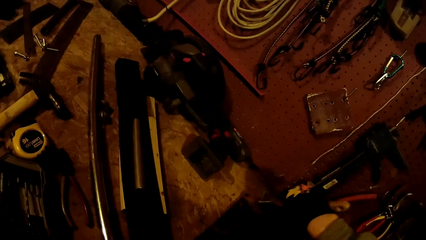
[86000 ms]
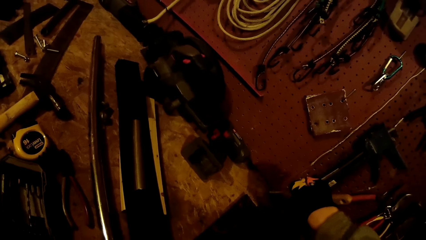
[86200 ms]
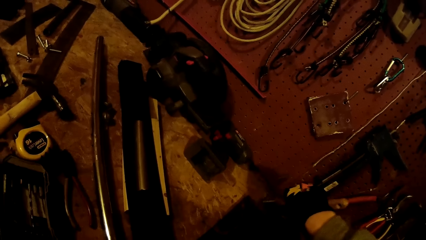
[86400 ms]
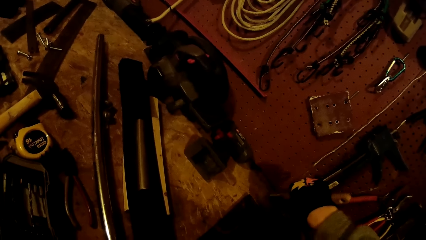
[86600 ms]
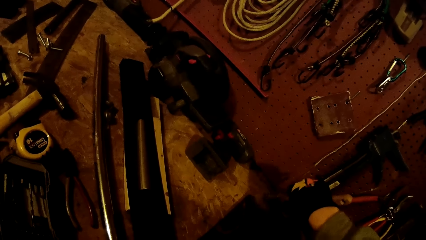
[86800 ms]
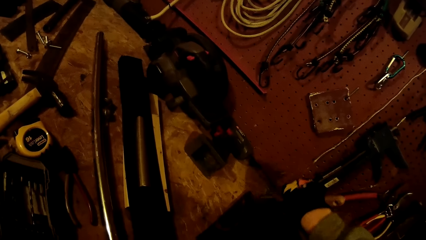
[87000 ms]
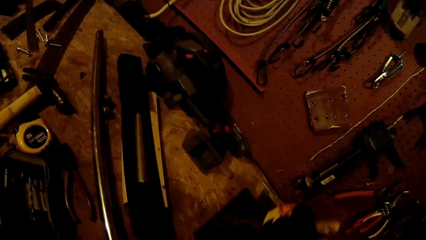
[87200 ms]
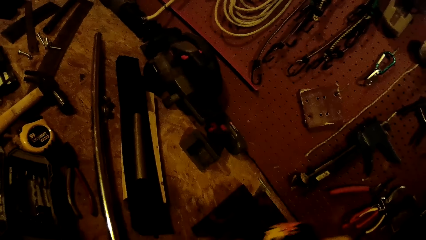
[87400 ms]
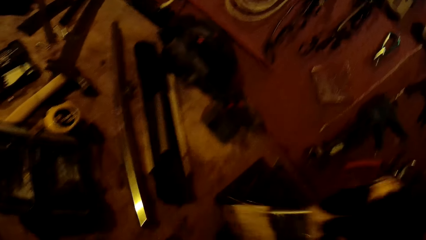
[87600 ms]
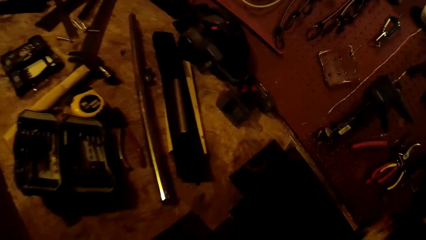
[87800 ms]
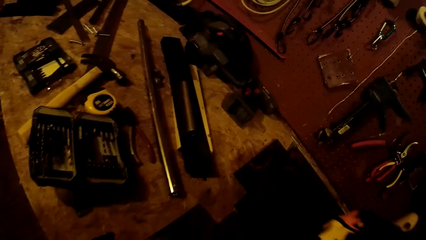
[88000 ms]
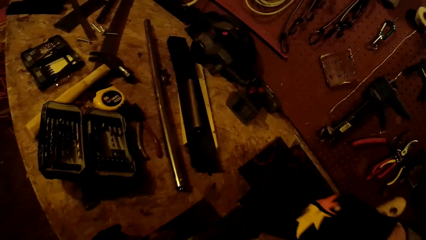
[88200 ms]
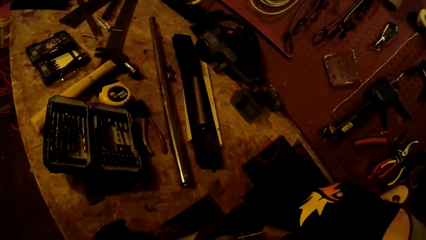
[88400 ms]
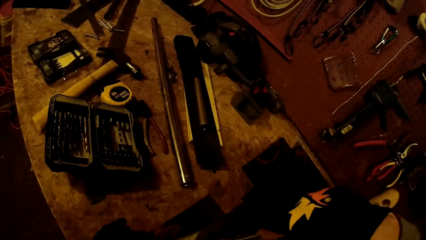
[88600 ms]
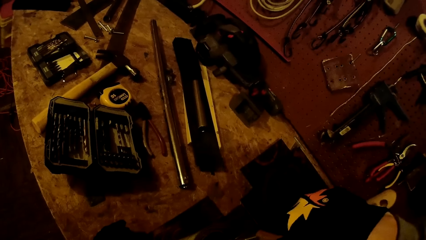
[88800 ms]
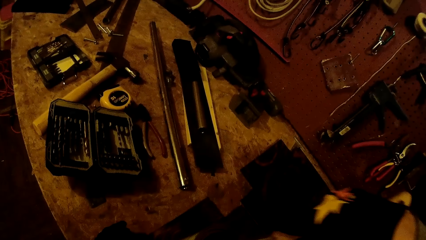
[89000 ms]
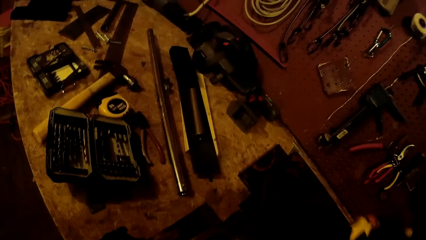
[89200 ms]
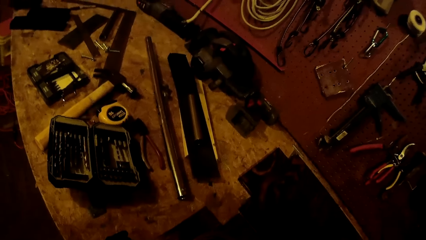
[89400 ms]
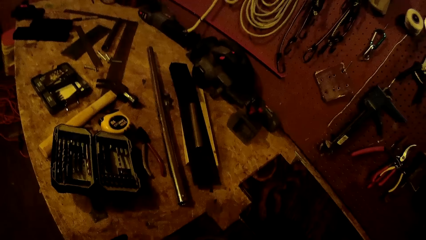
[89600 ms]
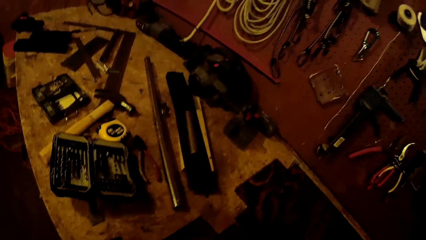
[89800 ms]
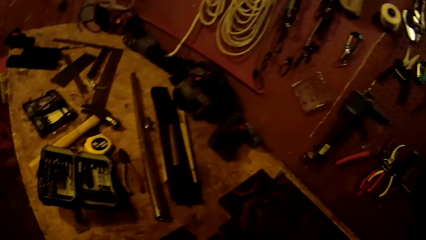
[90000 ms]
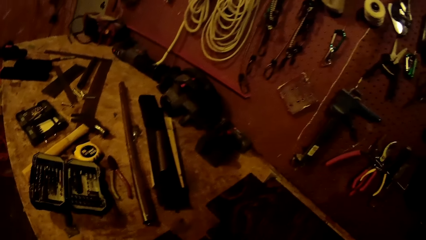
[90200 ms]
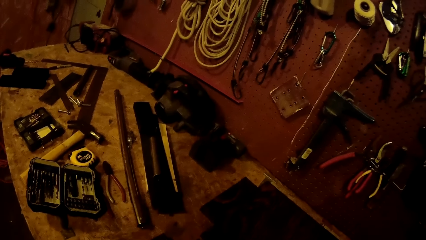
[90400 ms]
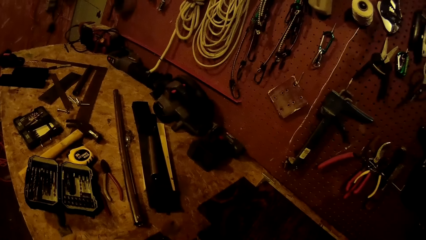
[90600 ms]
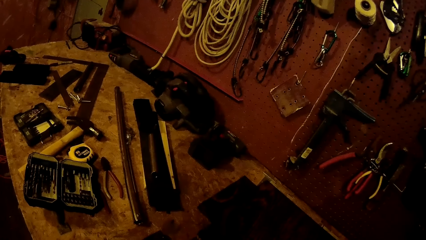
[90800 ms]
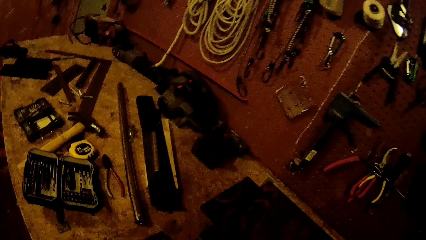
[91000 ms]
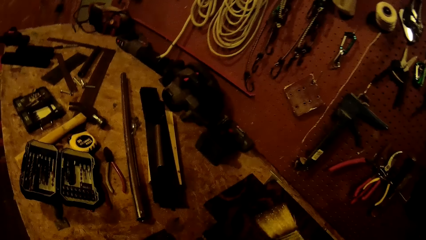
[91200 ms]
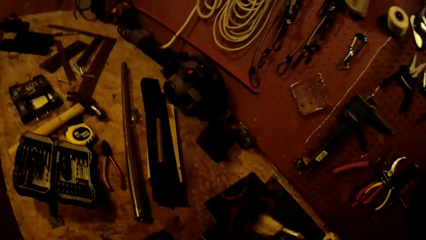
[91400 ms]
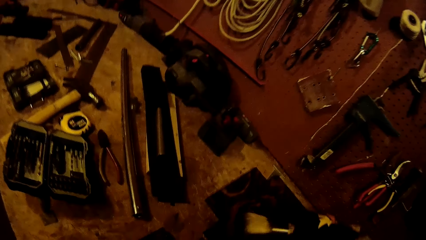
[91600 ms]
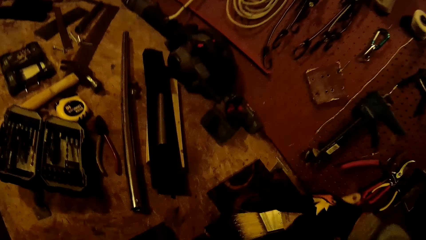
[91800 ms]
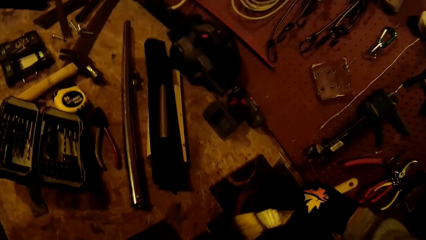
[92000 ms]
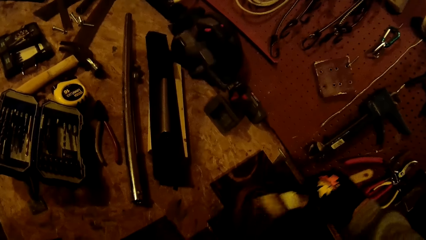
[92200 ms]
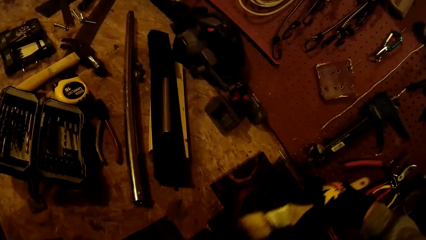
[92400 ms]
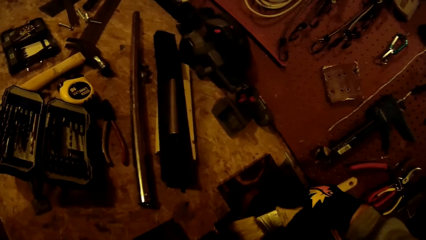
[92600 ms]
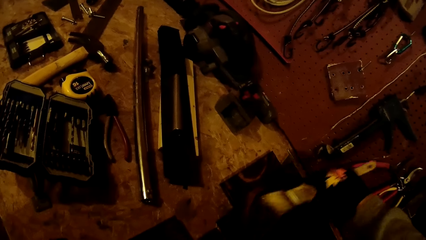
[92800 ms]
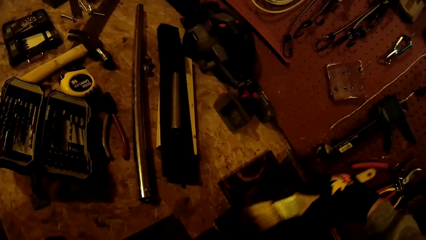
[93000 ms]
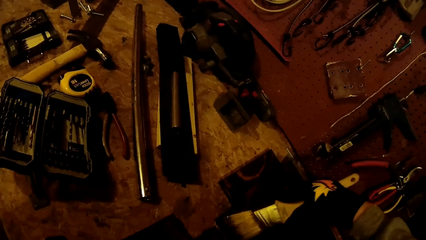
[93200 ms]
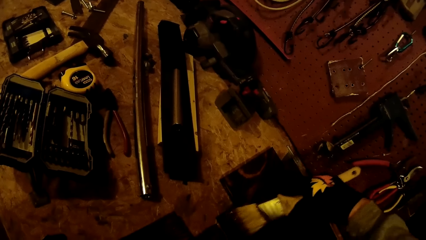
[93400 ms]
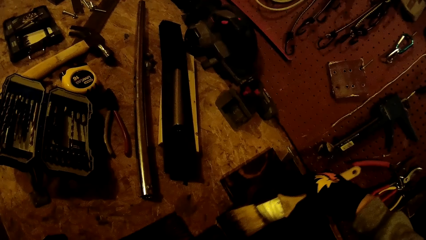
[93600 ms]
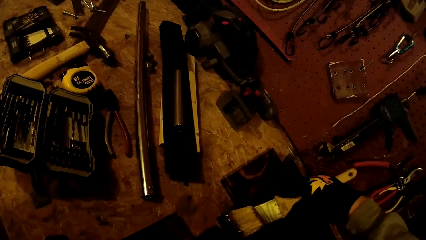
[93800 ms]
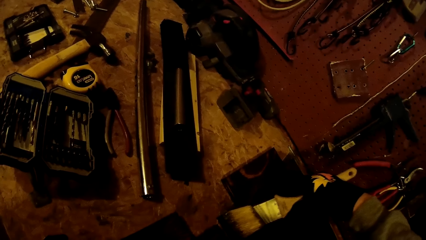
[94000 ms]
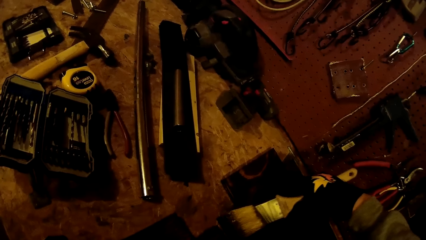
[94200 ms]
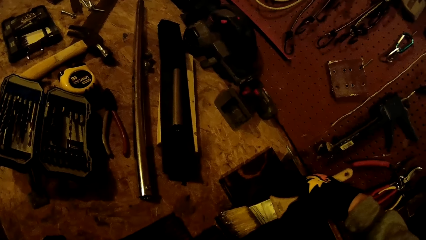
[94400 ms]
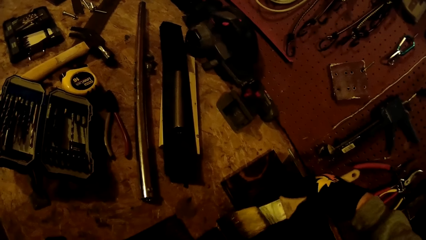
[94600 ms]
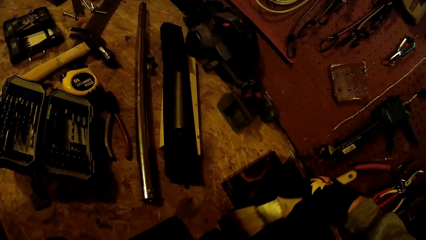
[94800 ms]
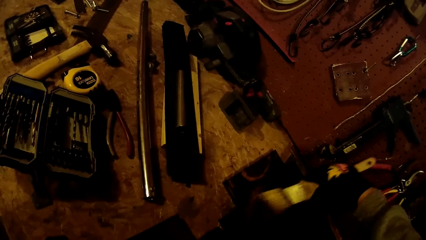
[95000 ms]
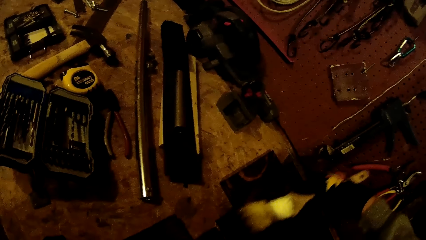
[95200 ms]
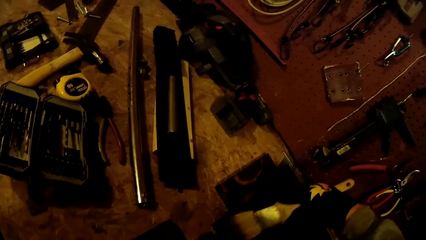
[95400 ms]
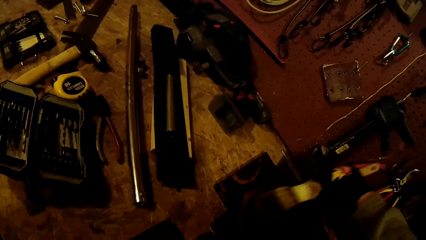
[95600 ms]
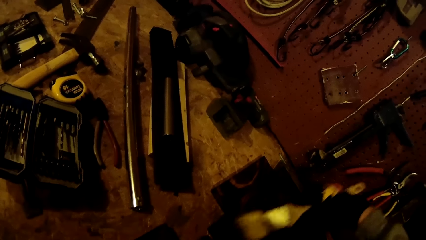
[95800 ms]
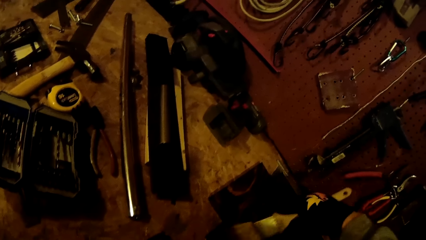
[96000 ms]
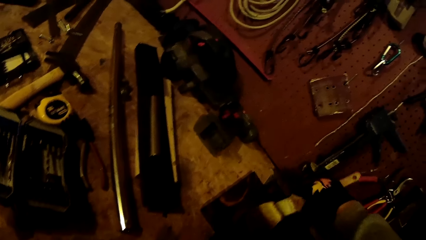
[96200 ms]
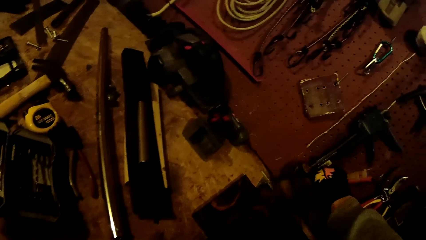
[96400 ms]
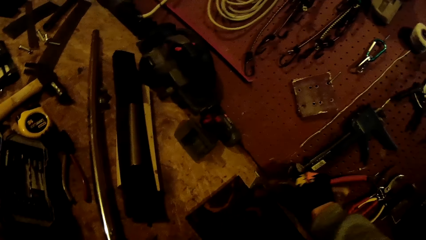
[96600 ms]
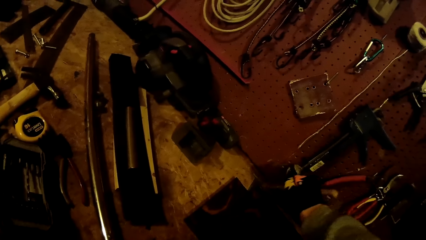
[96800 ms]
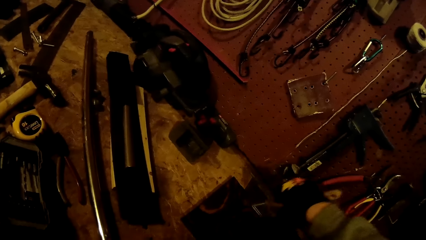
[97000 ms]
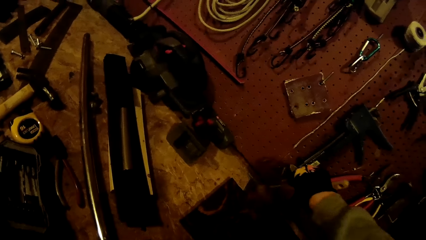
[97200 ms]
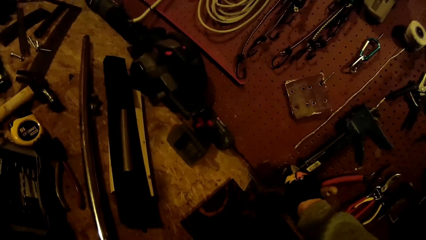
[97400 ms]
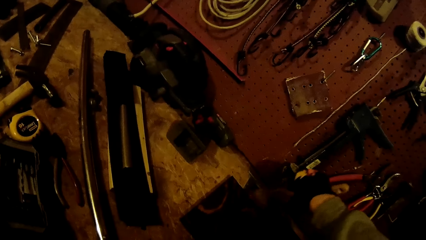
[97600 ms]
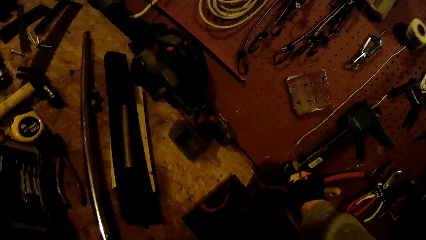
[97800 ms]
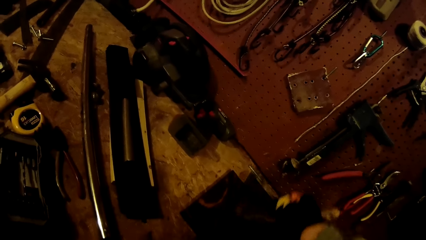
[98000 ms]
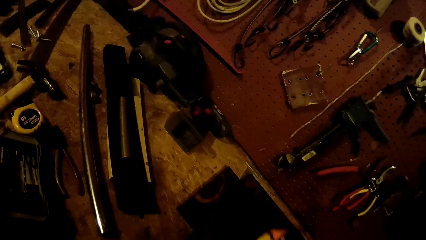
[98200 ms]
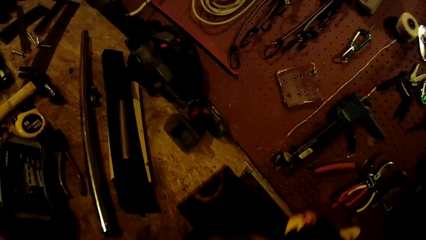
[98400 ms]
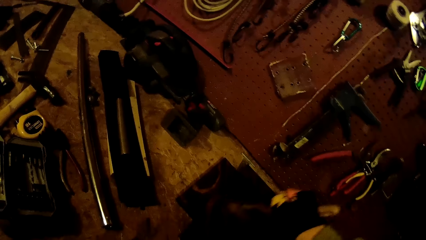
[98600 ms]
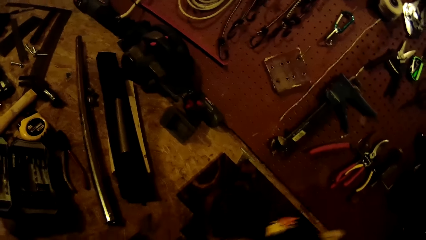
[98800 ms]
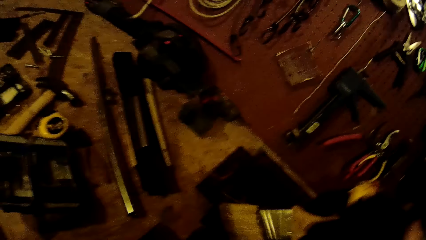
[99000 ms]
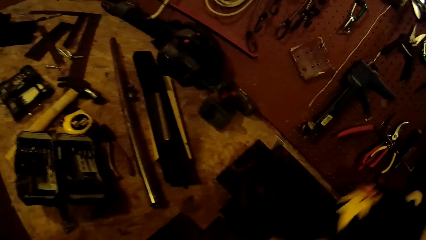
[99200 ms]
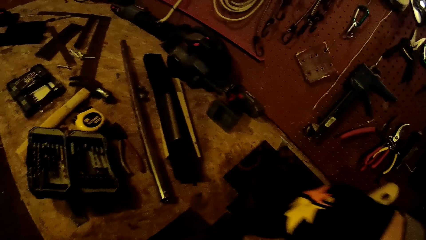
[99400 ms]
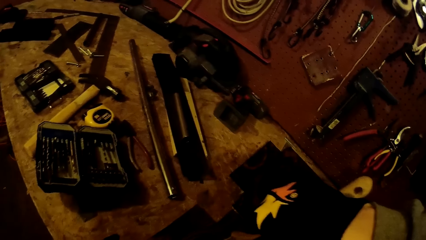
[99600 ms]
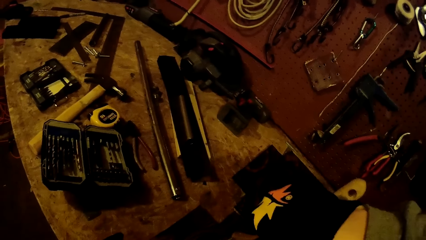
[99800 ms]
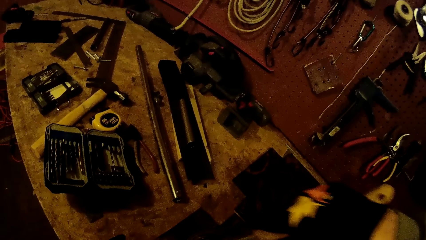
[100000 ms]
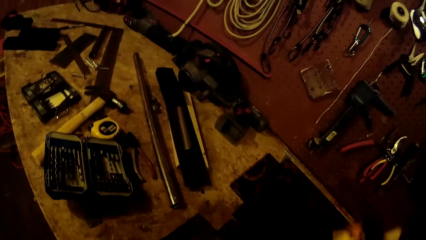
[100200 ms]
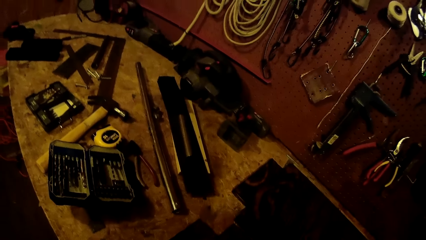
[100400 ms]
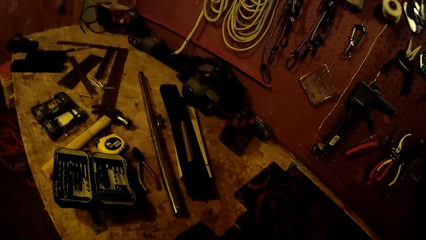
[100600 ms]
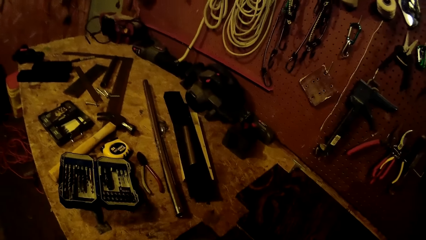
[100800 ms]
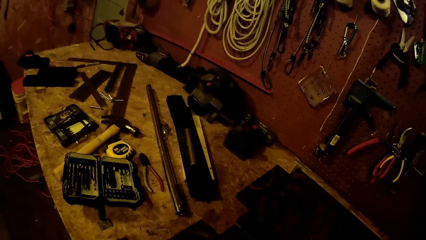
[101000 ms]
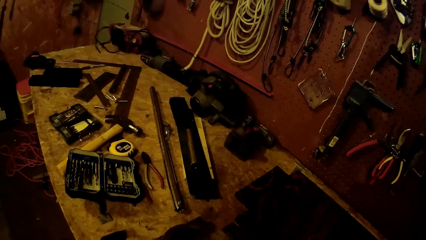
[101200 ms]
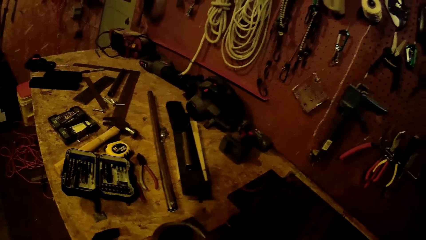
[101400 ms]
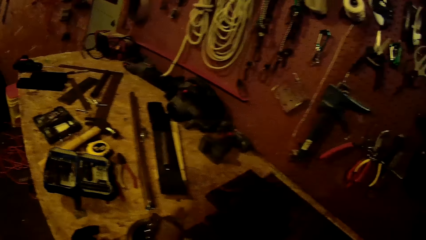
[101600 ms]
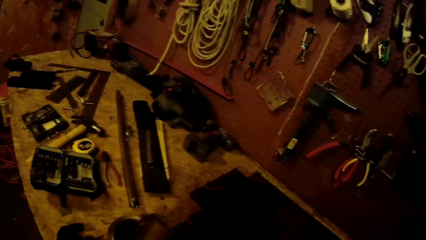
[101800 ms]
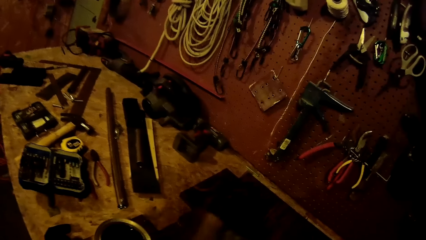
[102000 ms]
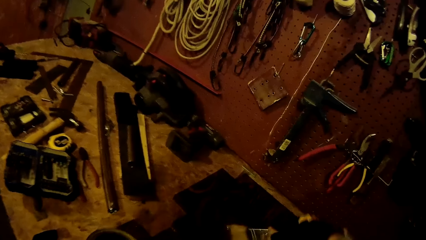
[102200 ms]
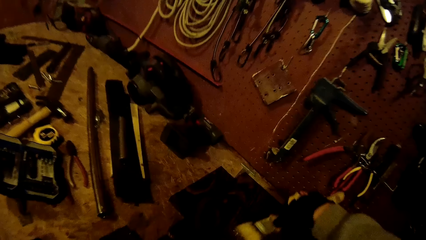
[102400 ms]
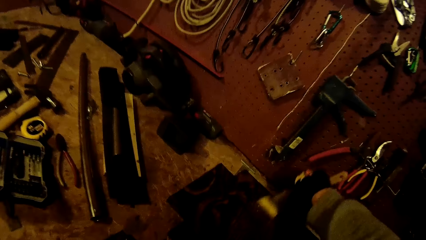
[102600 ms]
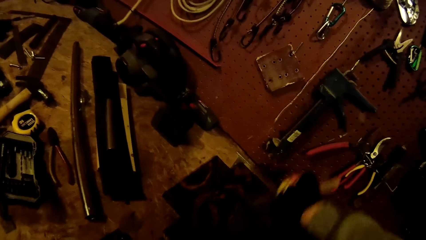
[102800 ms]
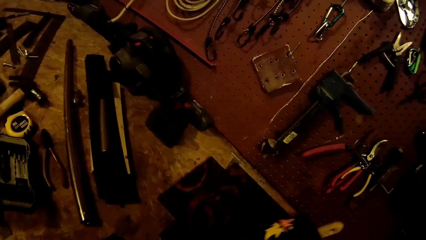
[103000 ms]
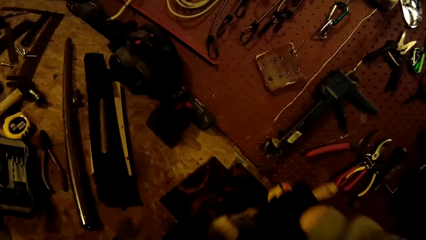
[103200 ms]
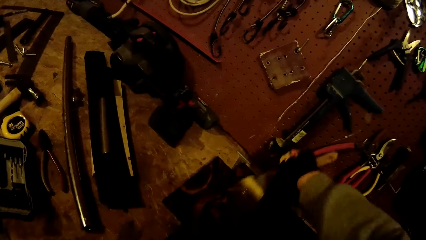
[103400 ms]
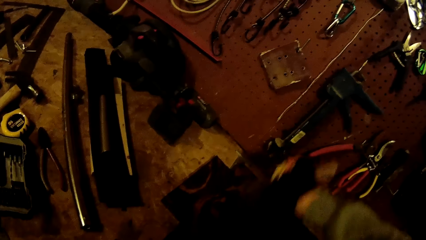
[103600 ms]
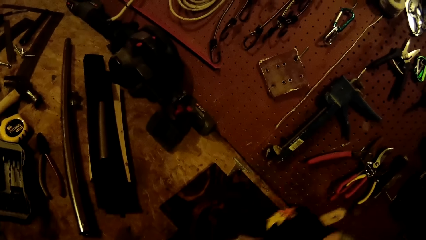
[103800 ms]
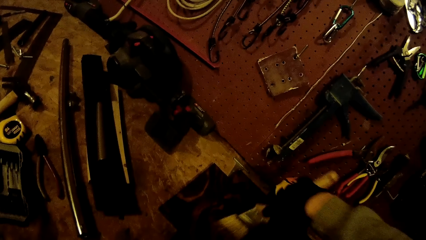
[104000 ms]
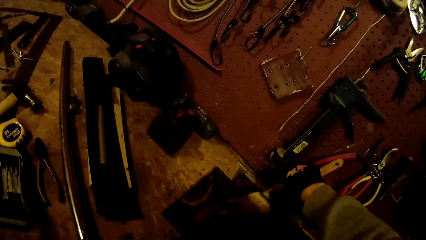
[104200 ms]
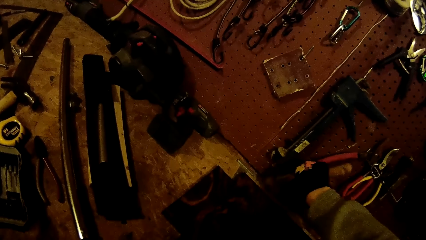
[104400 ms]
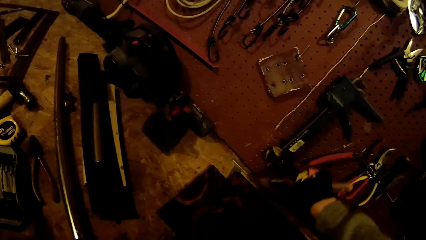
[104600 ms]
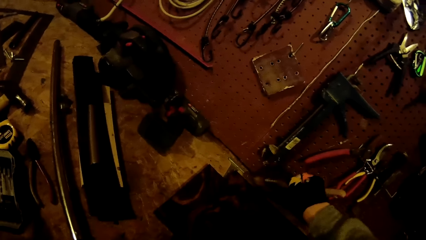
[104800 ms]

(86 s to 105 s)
The camera wearer dips the paintbrush in the can of paint on the wooden board on the worktable with his gloved right hand. He paints the wooden board on the worktable with the paintbrush in his gloved right hand. He dips the paintbrush in the can of paint on the wooden board on the worktable with his gloved right hand. He paints the wooden board on the worktable with the paintbrush in his gloved right hand.
